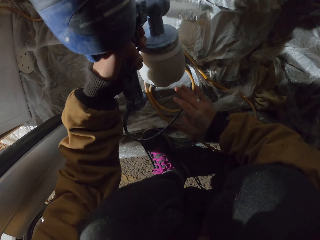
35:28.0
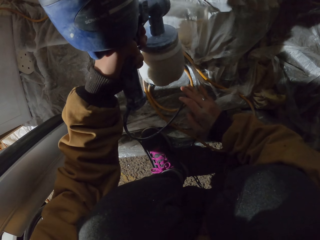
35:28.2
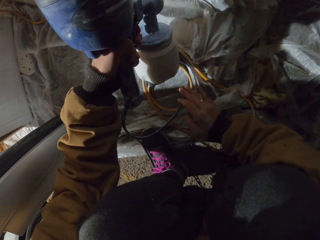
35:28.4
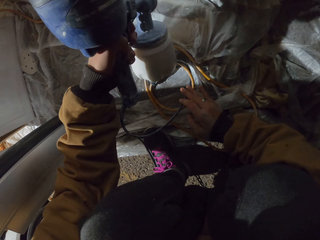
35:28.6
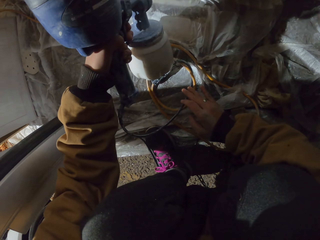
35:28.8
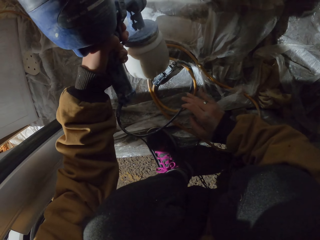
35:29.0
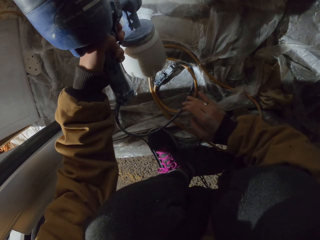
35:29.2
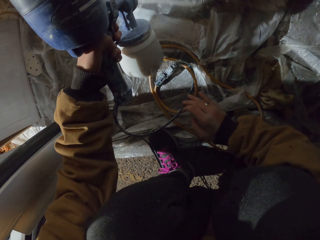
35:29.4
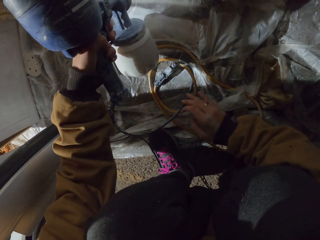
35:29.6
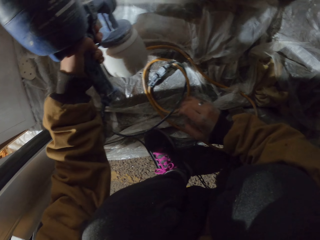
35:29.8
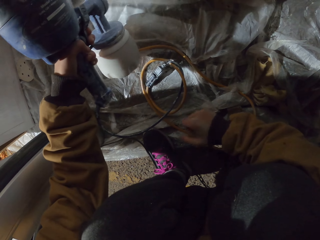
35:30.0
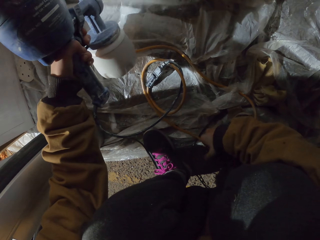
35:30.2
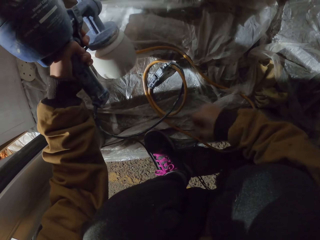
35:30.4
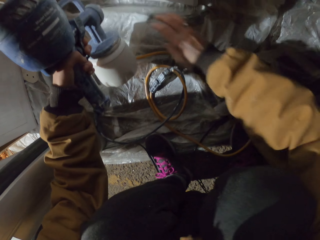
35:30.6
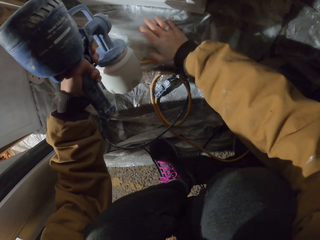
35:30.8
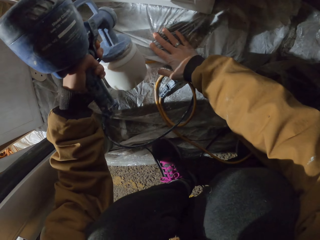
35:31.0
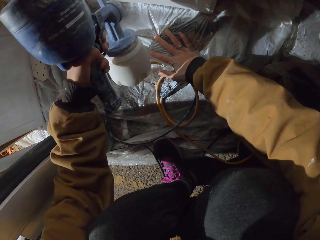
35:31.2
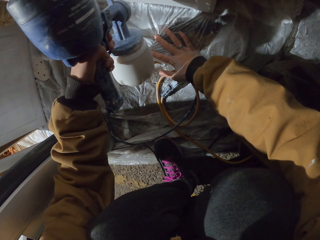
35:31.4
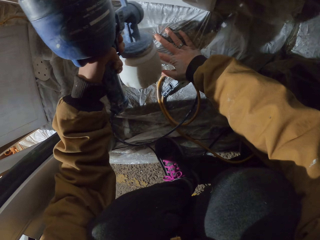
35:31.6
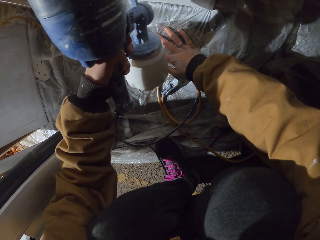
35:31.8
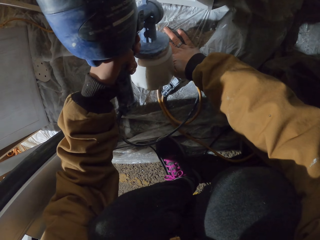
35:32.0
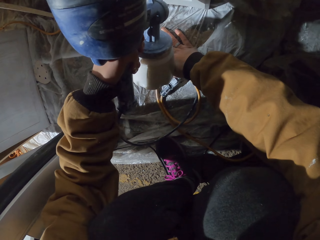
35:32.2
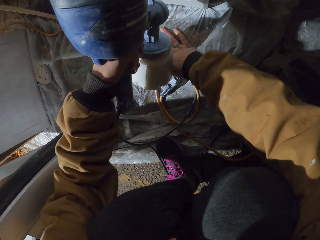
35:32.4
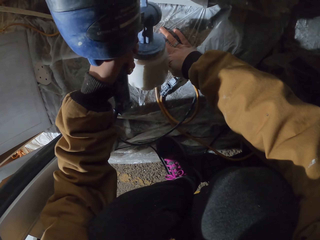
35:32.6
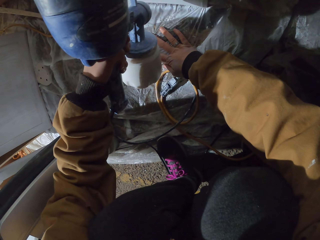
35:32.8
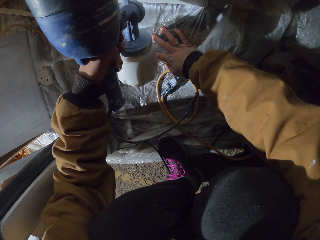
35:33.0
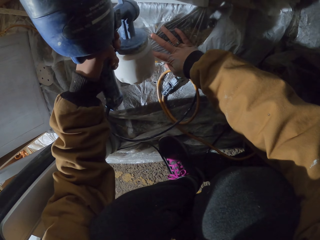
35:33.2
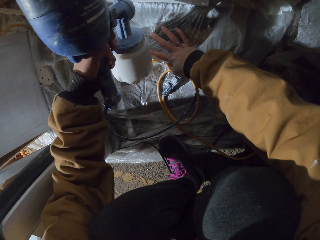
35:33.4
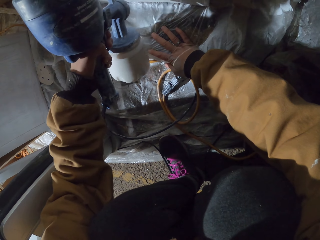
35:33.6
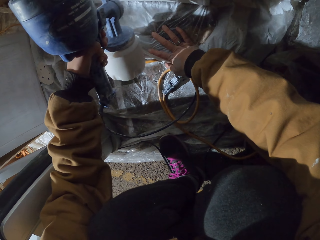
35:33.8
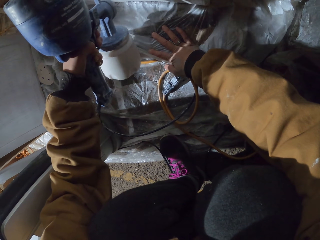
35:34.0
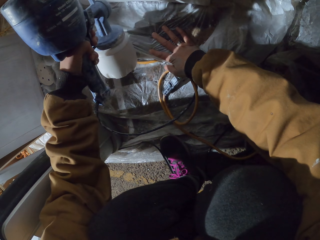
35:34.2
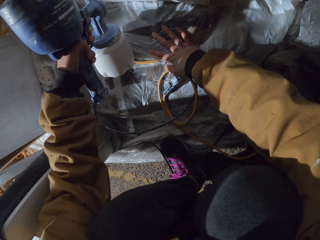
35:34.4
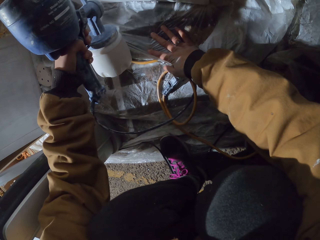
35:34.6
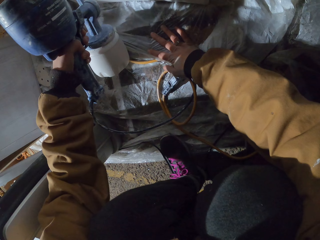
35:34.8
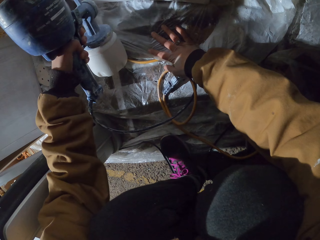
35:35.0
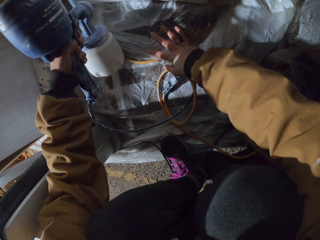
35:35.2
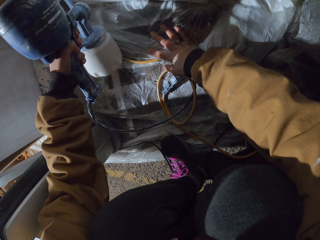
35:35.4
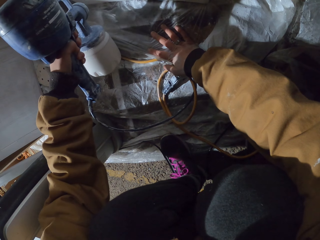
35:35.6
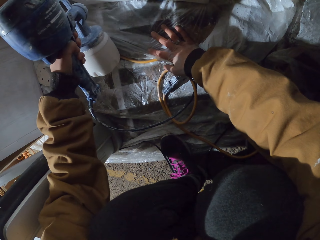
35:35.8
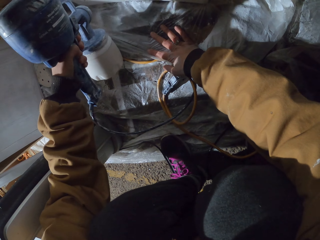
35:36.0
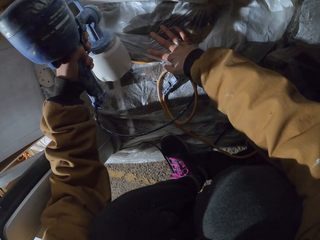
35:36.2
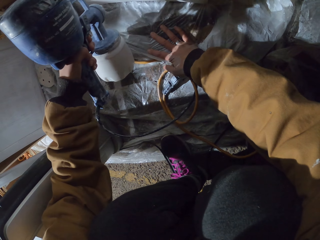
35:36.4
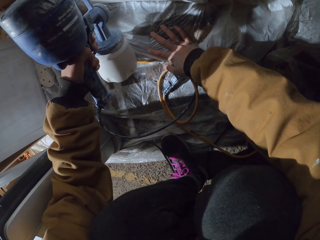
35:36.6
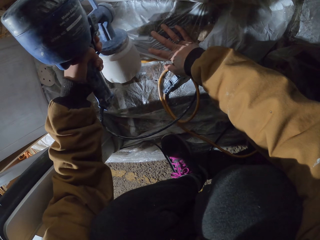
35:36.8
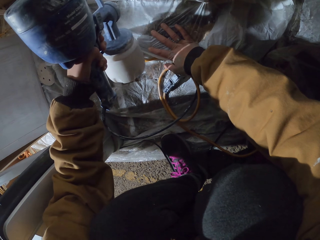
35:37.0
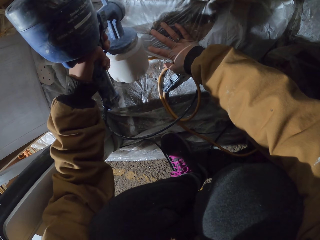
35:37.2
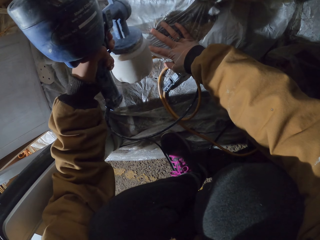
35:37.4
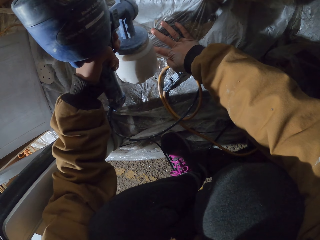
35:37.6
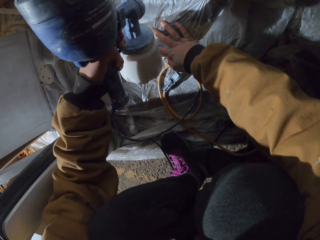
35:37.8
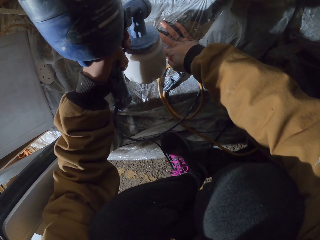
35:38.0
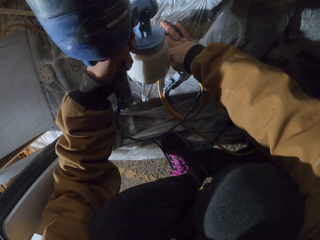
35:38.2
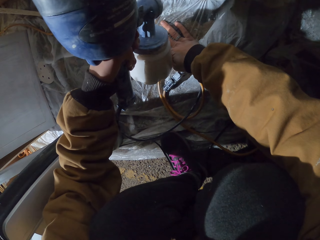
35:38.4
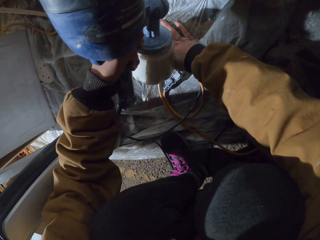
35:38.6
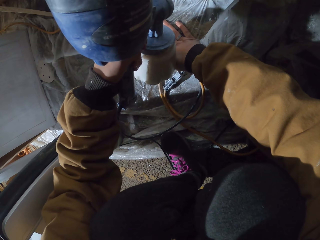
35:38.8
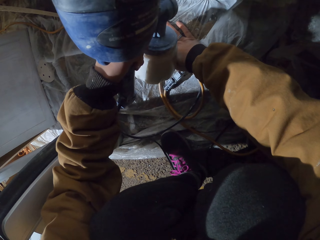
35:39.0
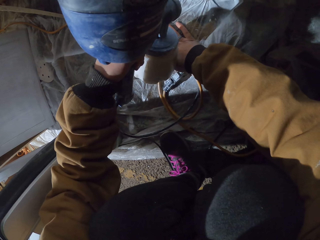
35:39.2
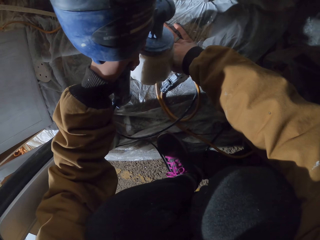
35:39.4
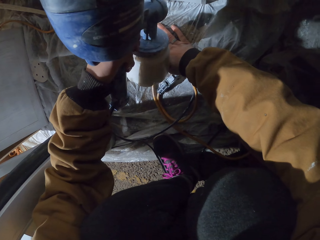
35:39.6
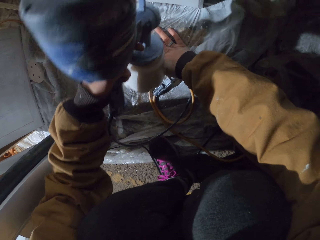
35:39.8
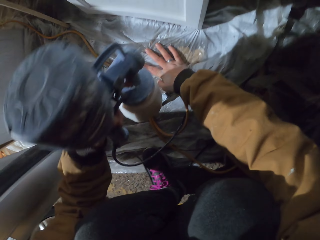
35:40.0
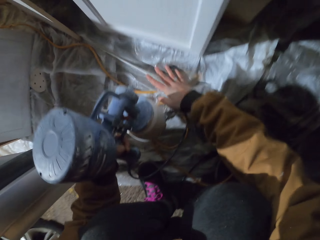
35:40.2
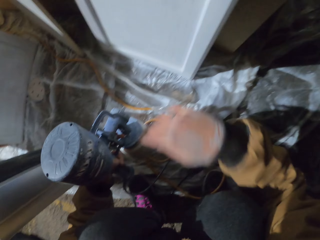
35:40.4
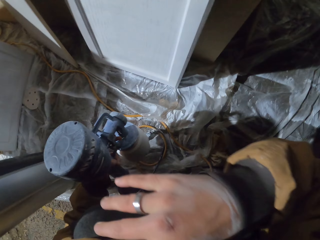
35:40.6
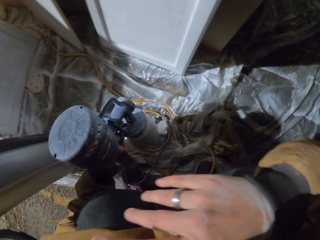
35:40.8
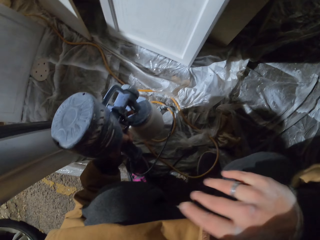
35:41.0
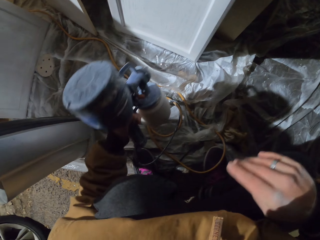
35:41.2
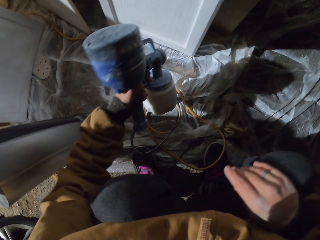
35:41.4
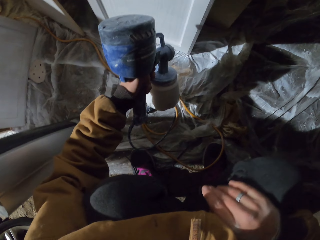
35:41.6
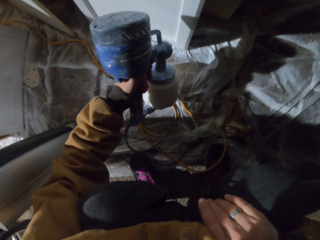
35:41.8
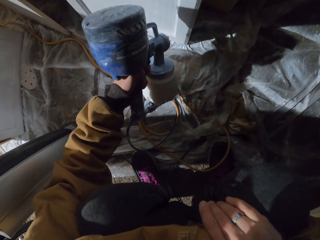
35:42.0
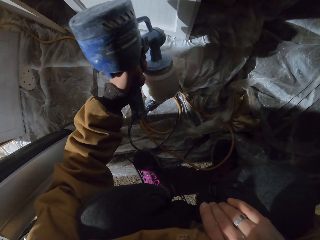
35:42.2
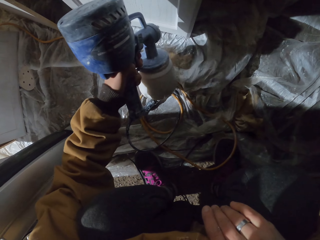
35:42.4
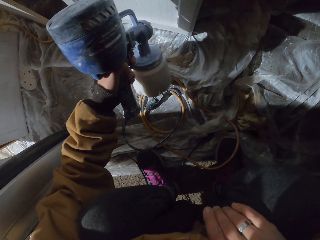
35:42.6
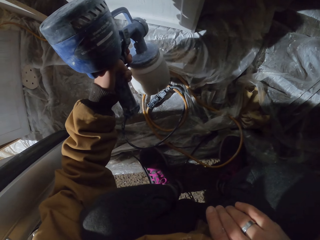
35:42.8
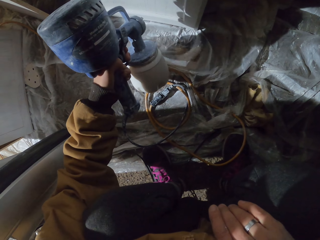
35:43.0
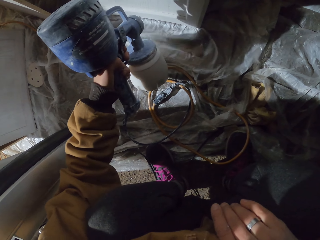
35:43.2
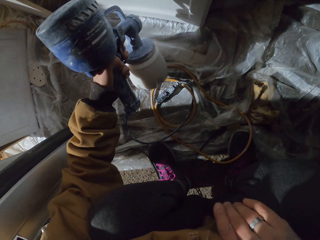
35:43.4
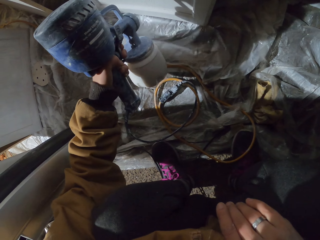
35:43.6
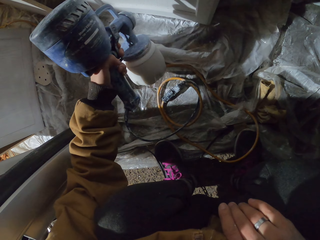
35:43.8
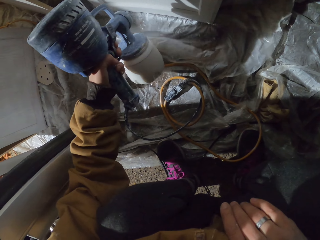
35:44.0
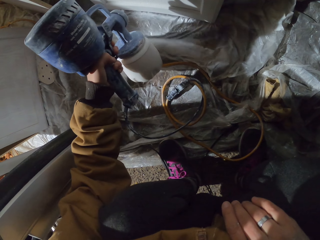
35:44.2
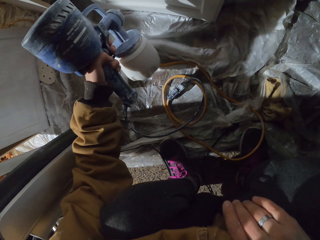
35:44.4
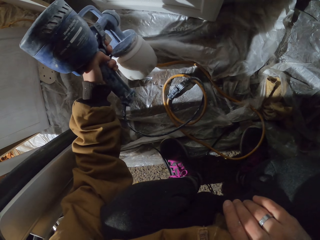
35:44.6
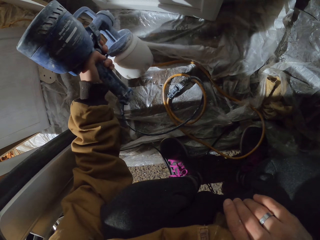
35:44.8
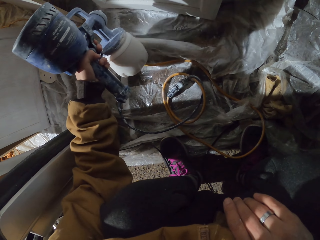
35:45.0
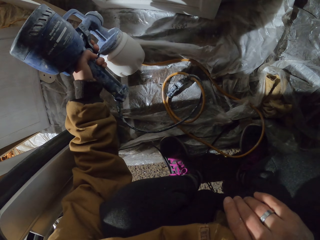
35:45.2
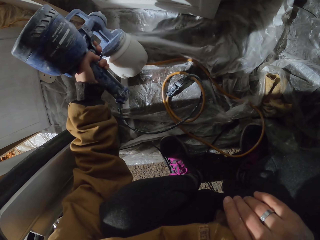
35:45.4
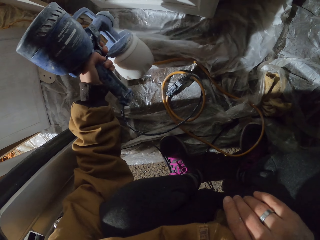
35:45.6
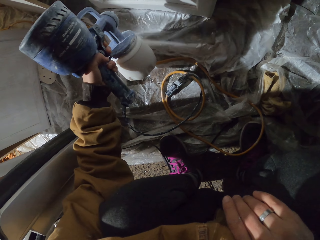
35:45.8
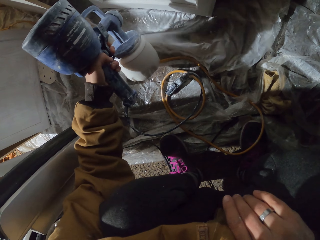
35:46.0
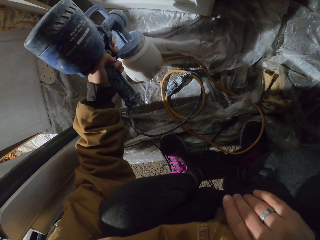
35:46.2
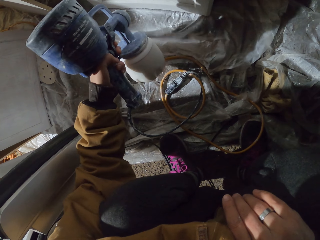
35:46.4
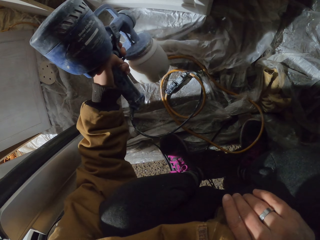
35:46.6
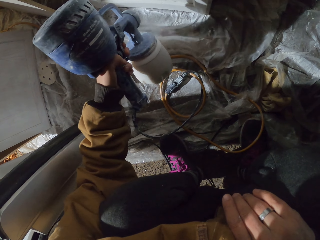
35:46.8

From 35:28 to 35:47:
The camera wearer sprays the wood and moves hands. They spray the wood, and spray it again. They touch the nylon paper. They spray the wood. They touch the head with the right hand. They apply paint with the homeright paint sprayer and move hands. They spray the wood.
